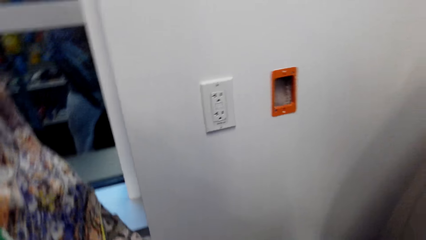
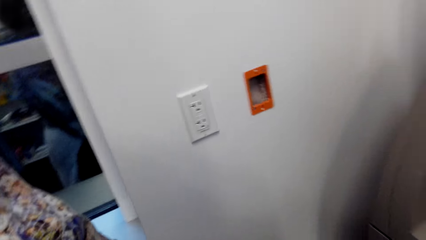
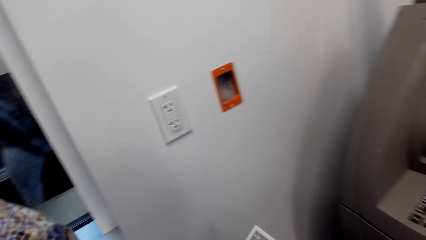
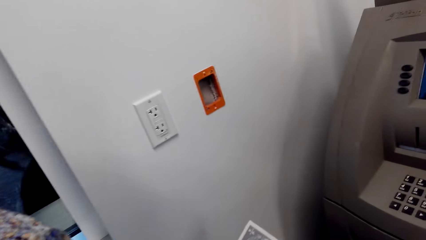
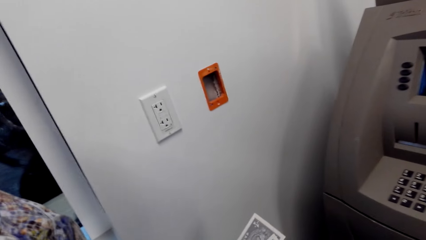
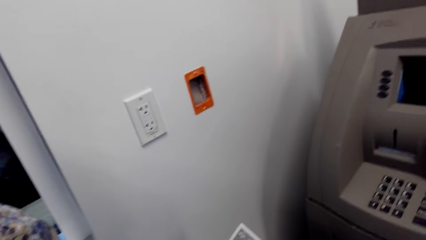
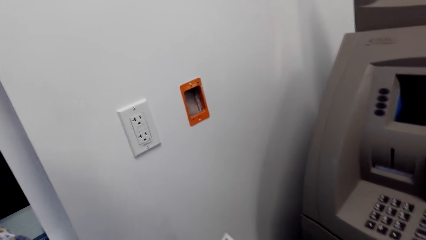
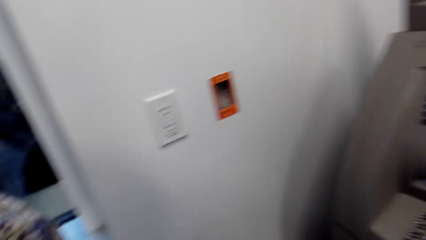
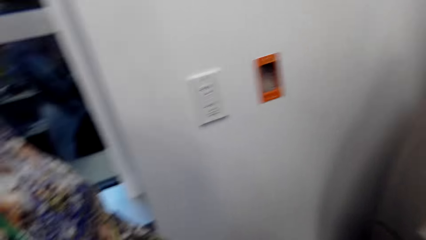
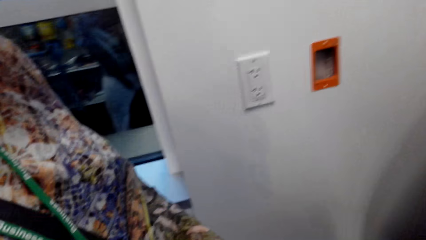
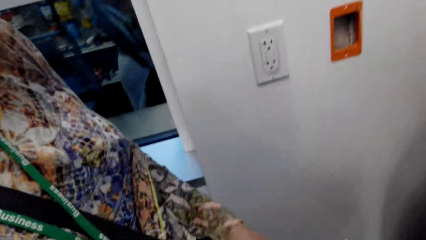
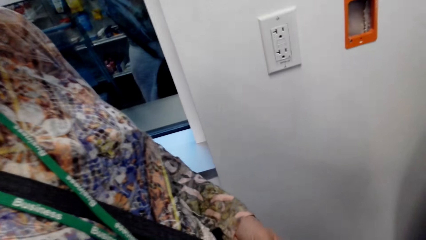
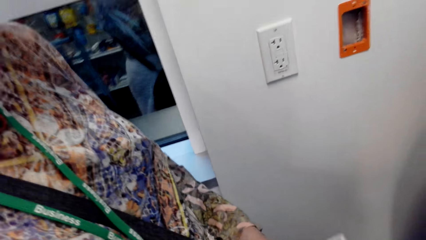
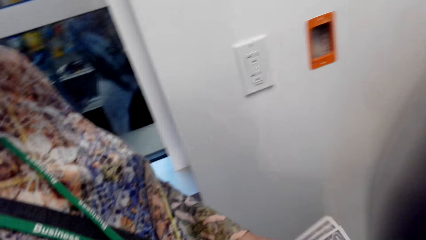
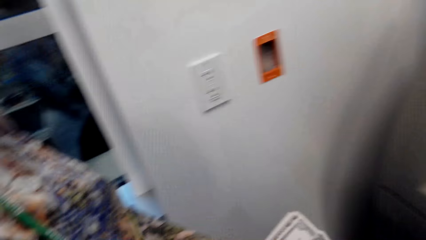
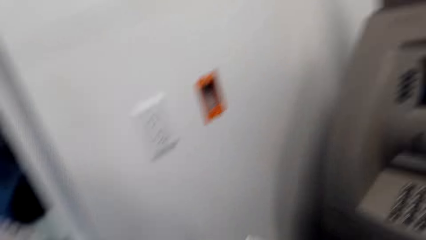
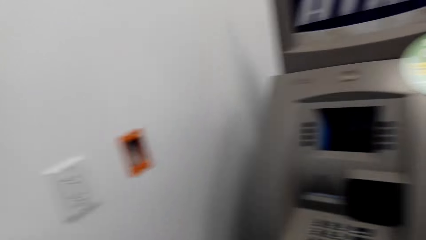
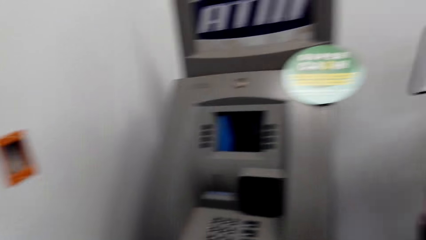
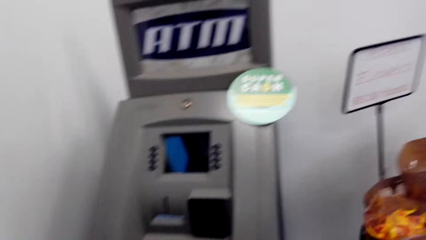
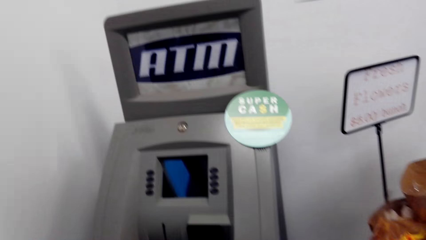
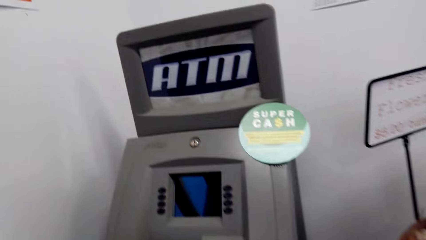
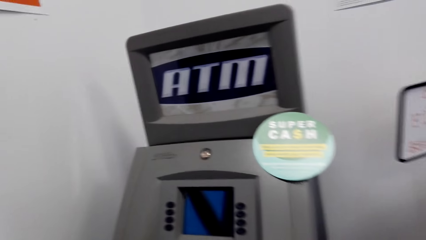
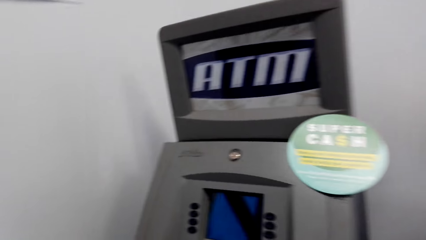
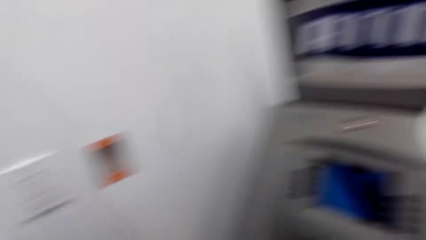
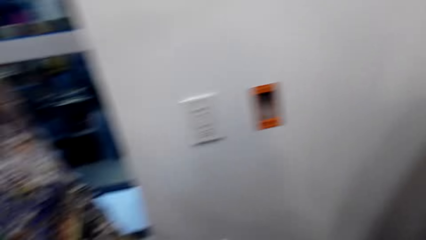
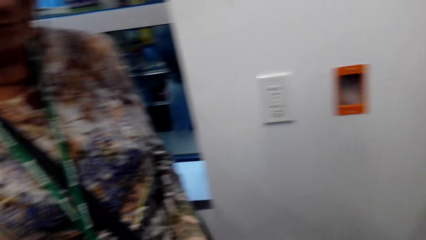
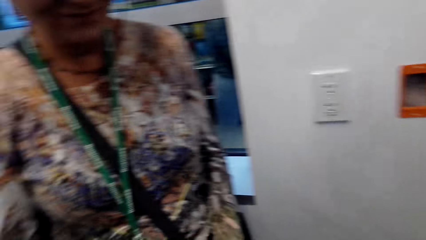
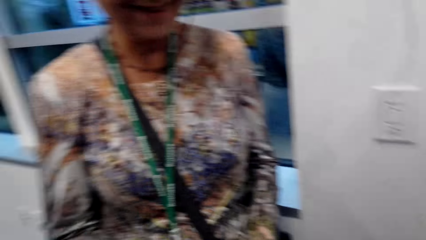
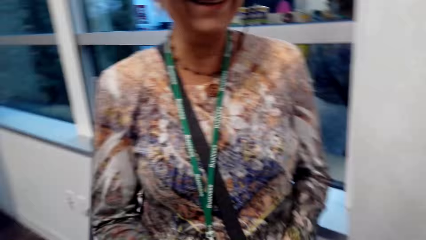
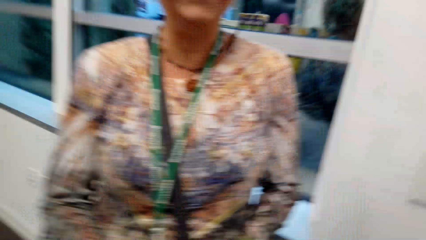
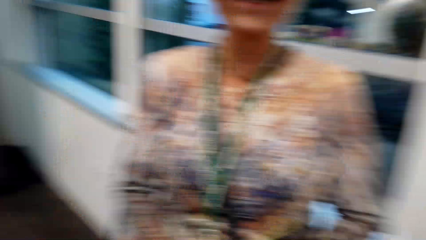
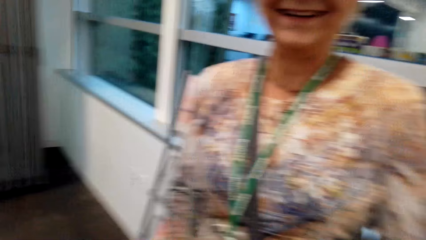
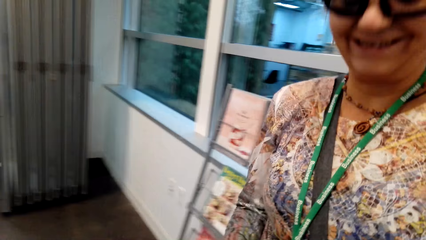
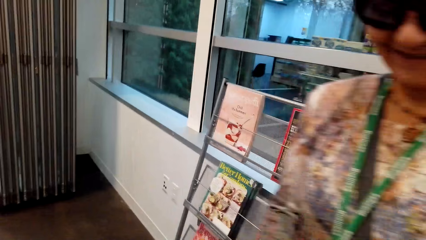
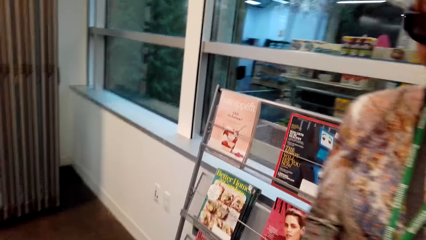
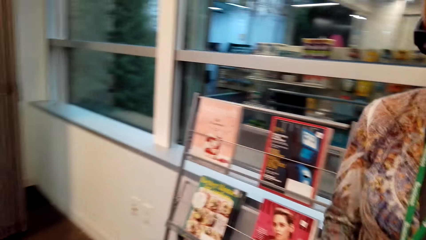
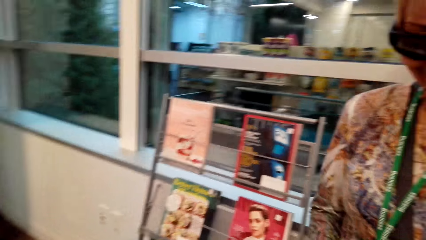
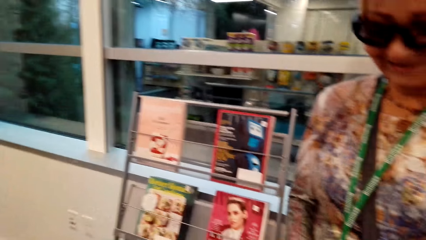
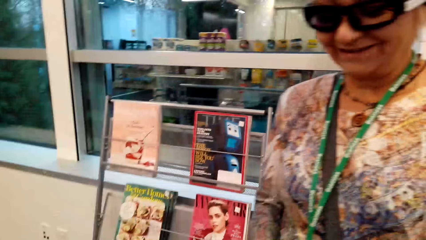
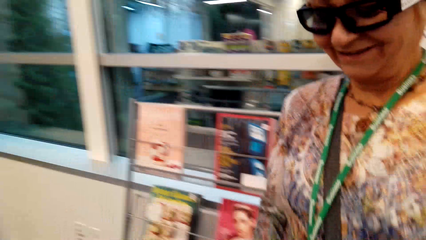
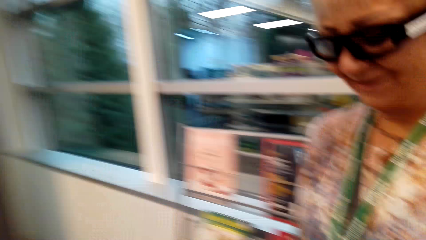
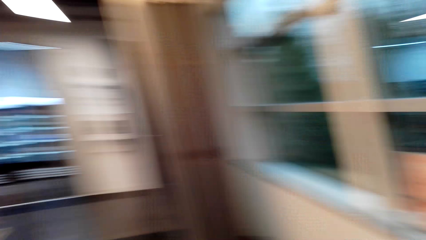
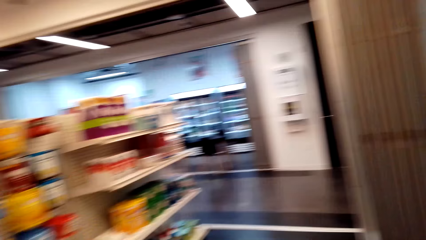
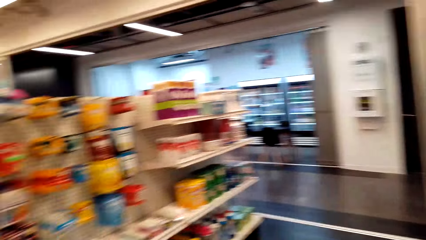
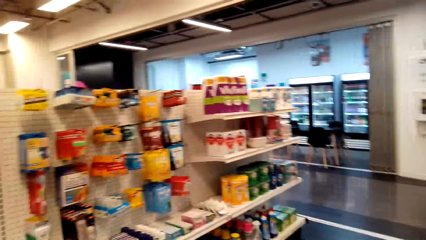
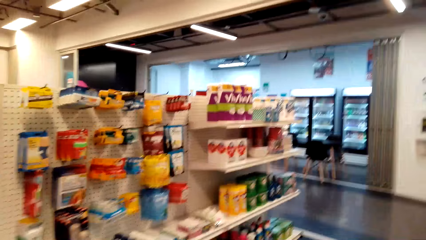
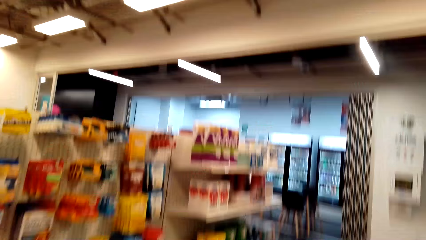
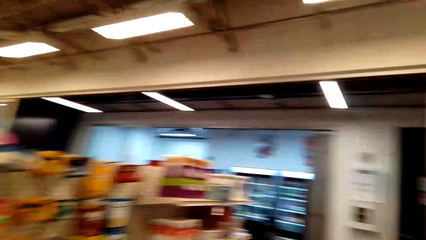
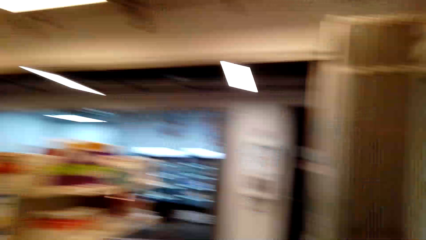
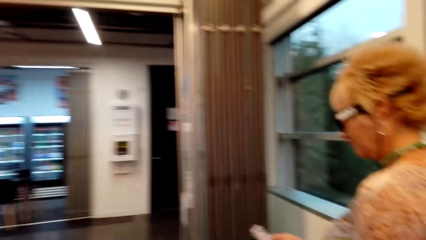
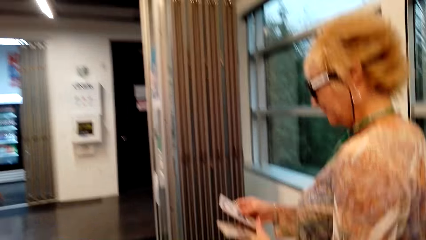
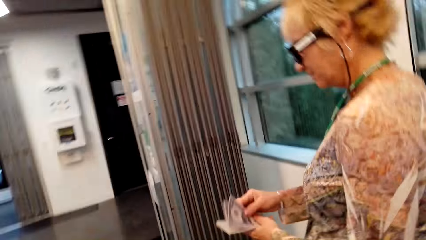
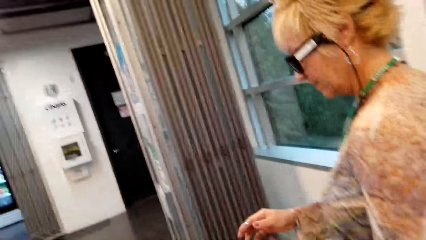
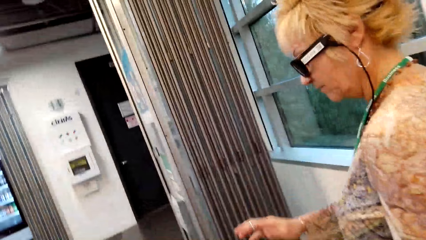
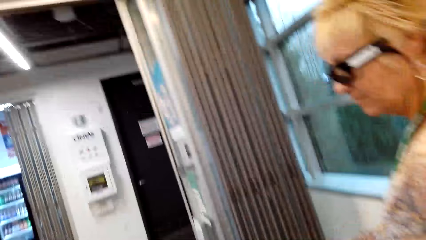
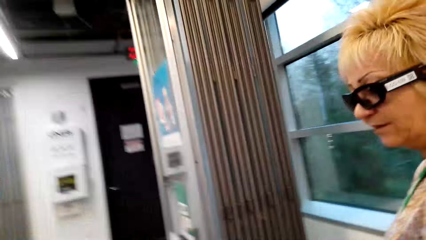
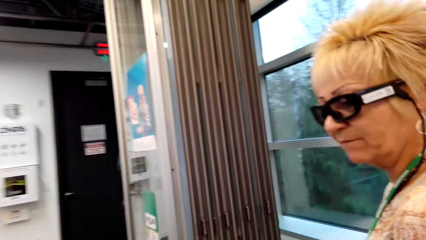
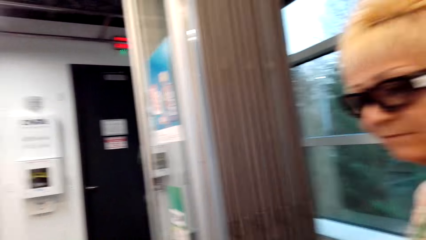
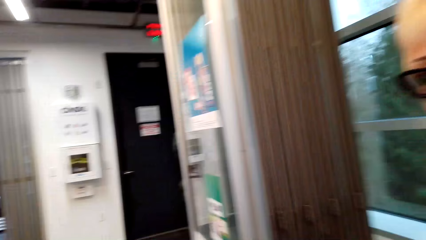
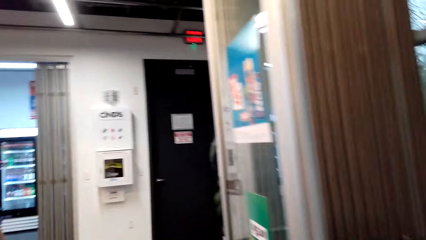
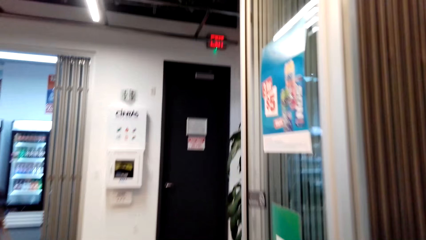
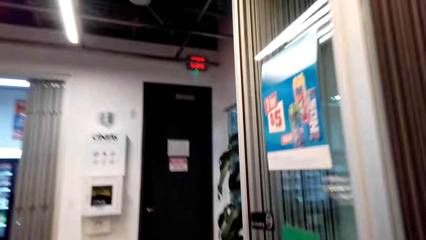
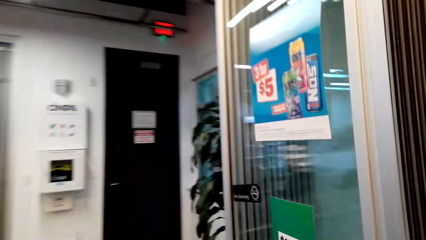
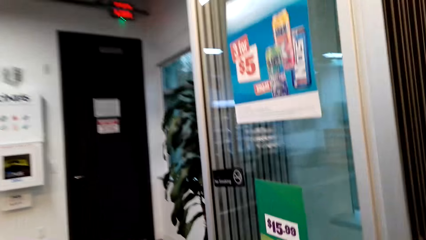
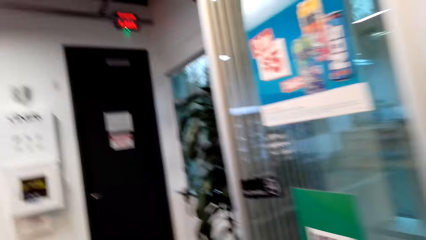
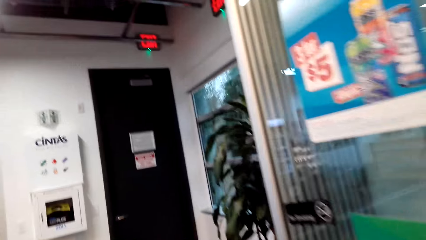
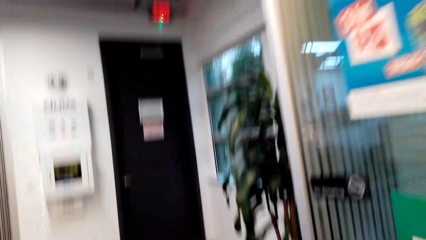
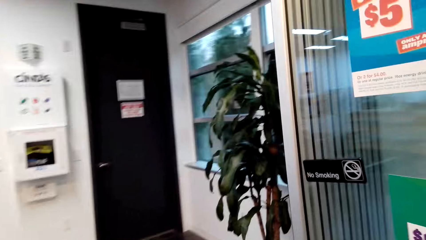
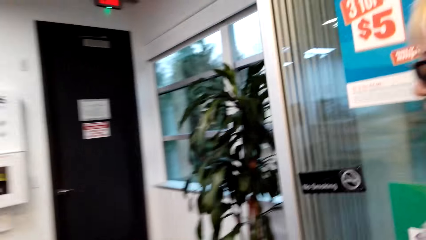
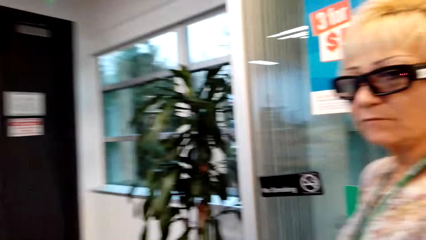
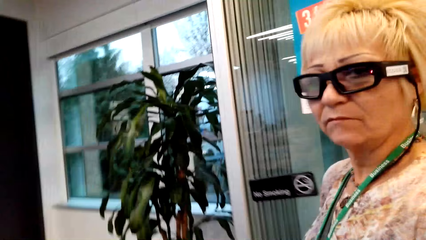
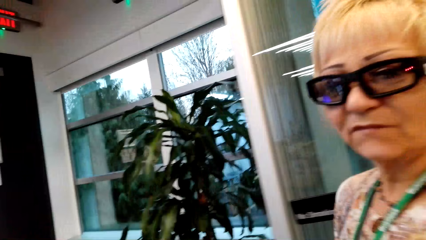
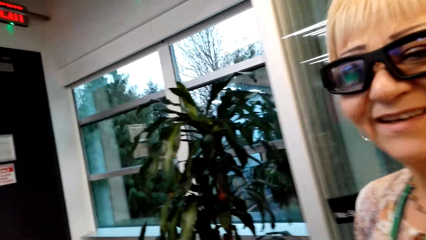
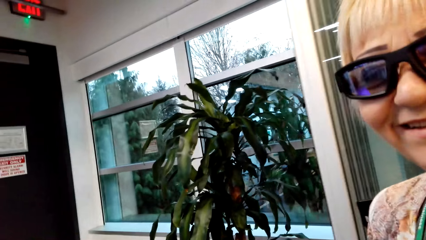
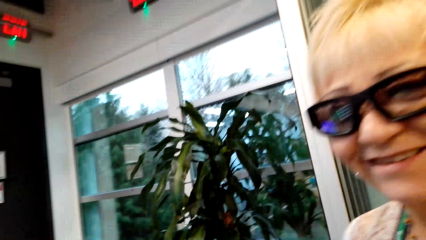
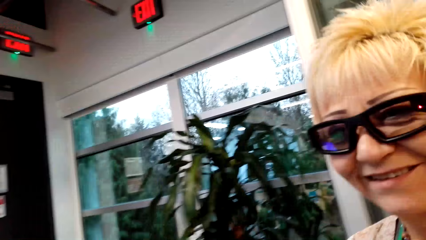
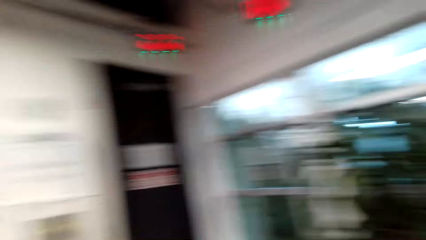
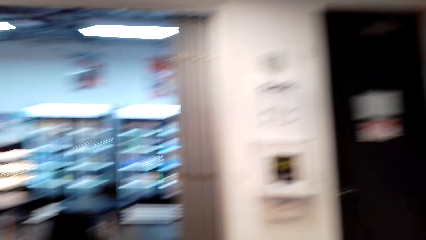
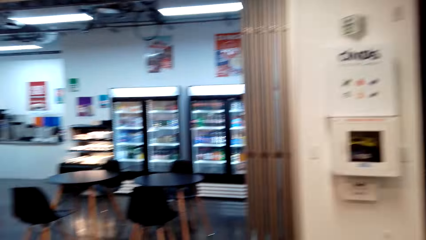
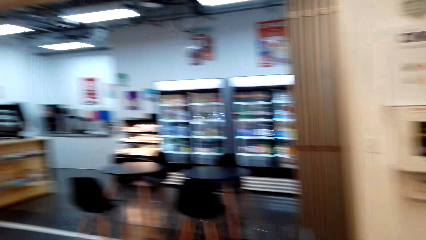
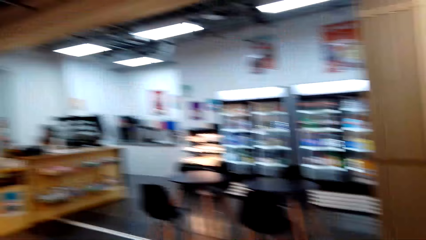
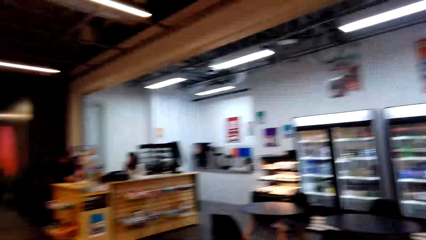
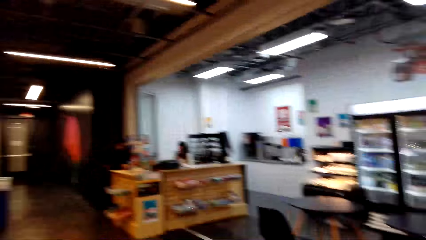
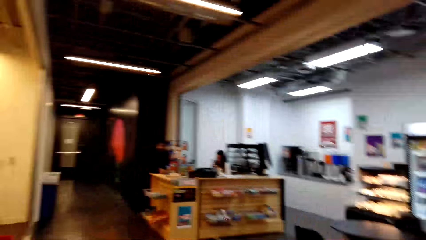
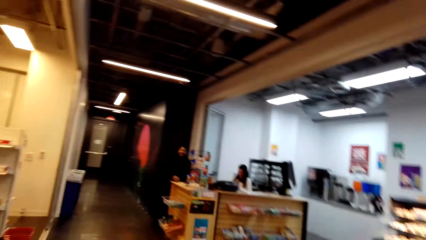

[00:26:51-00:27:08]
The camera wearer looks around. They dialogue with a woman. They walk into the store. They walk around. The woman counts money. The camera wearer interacts with the woman.
